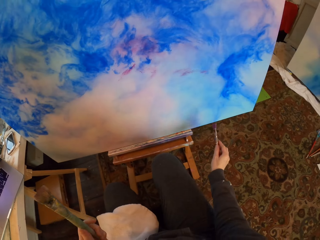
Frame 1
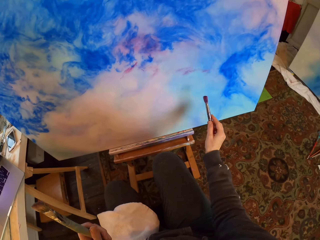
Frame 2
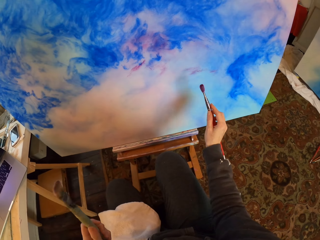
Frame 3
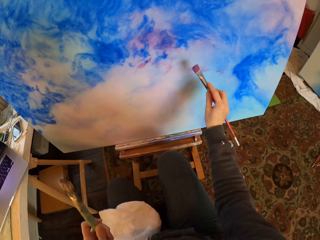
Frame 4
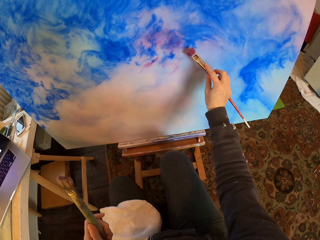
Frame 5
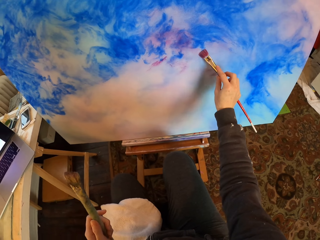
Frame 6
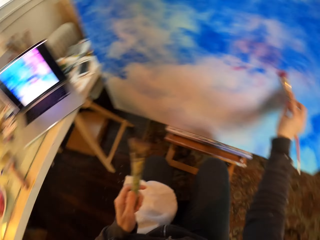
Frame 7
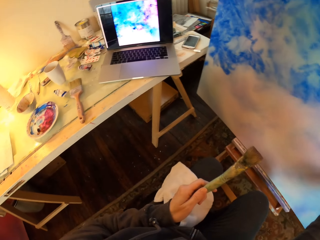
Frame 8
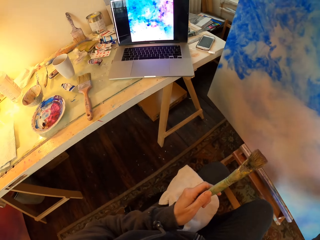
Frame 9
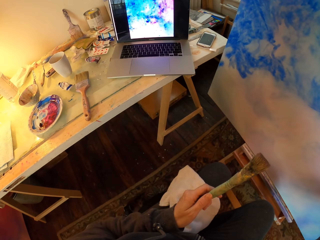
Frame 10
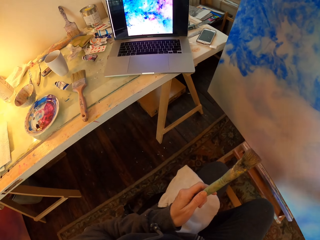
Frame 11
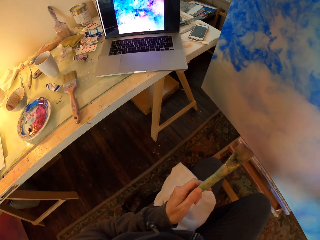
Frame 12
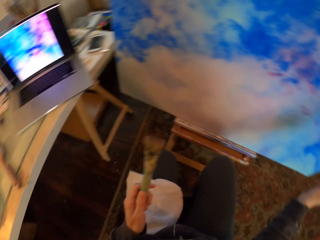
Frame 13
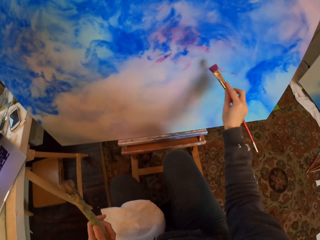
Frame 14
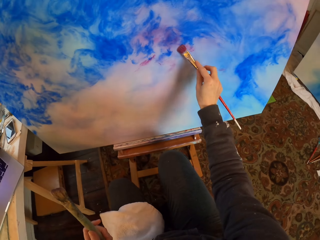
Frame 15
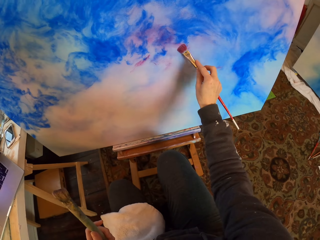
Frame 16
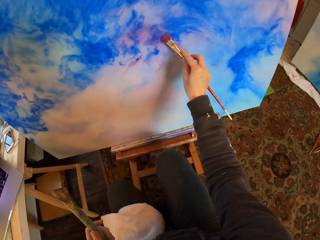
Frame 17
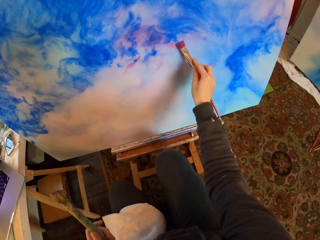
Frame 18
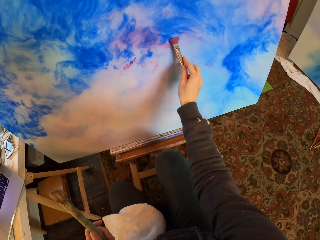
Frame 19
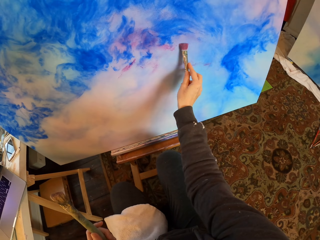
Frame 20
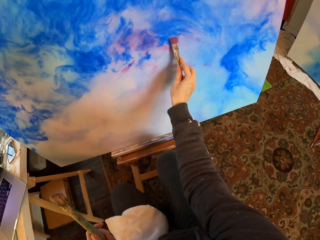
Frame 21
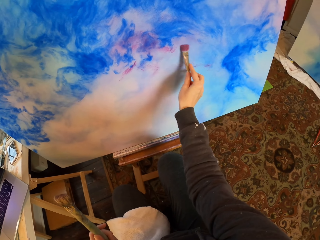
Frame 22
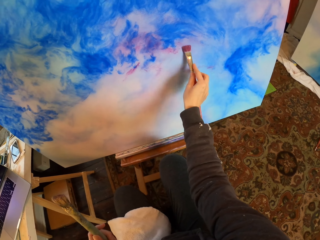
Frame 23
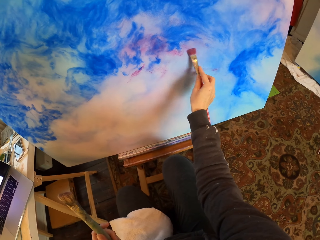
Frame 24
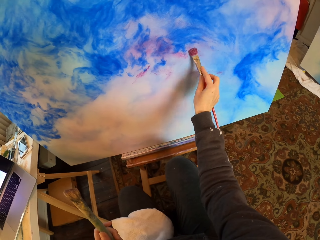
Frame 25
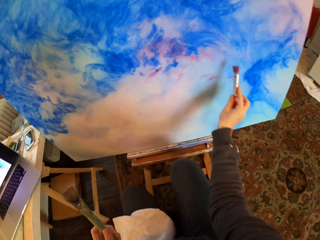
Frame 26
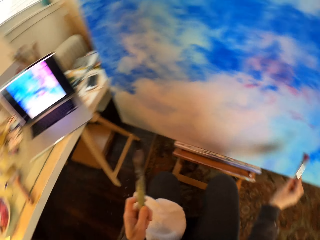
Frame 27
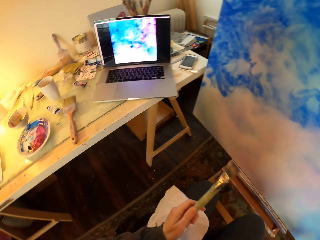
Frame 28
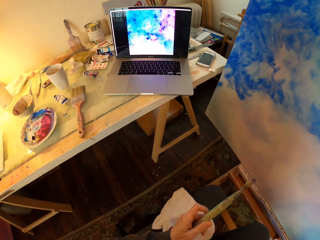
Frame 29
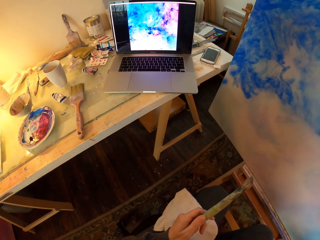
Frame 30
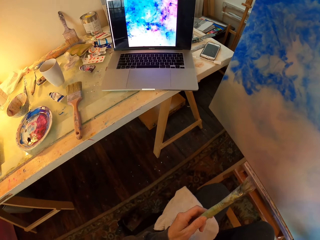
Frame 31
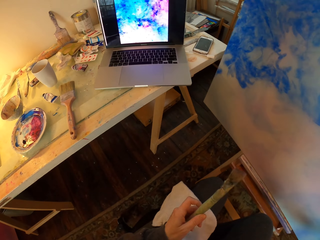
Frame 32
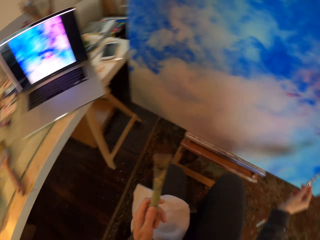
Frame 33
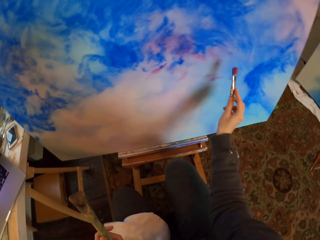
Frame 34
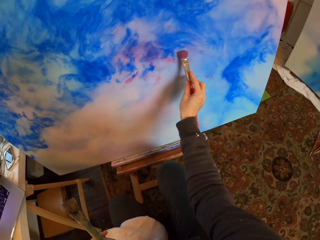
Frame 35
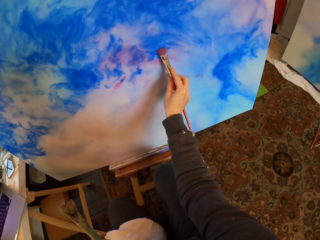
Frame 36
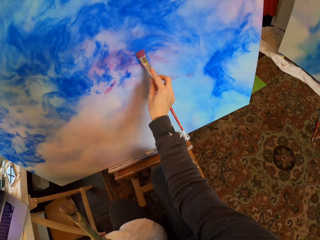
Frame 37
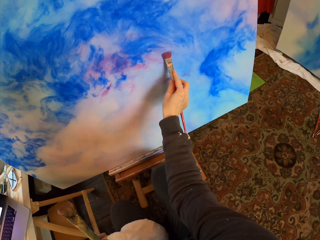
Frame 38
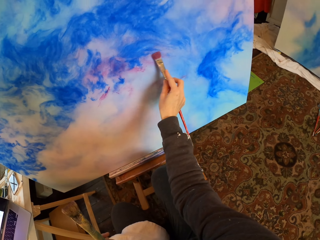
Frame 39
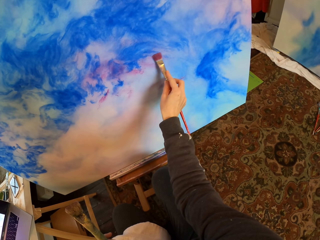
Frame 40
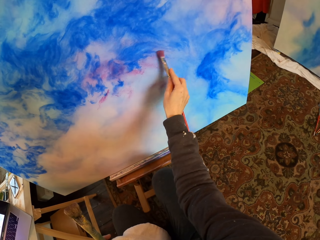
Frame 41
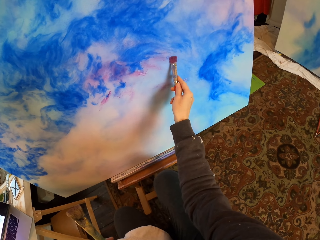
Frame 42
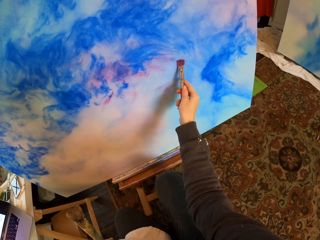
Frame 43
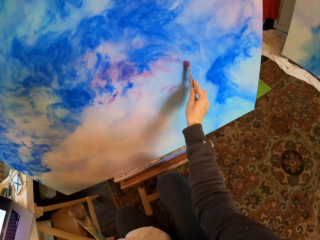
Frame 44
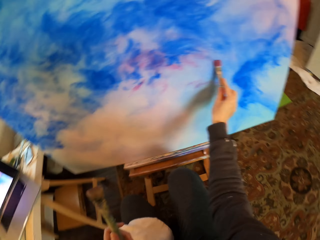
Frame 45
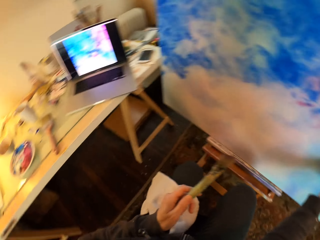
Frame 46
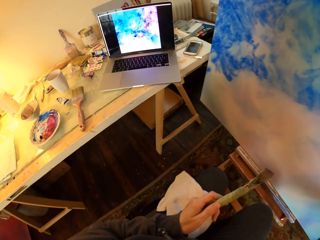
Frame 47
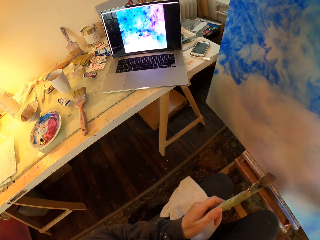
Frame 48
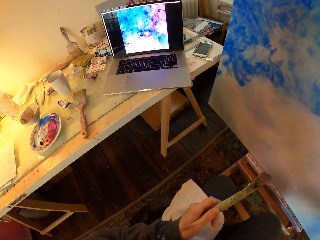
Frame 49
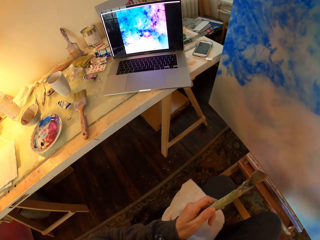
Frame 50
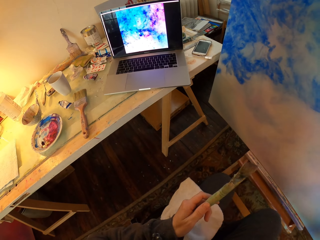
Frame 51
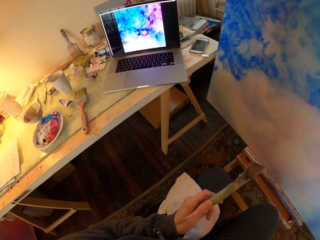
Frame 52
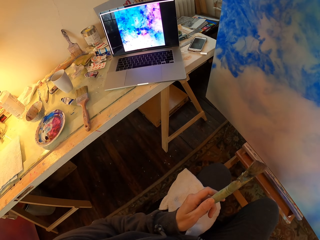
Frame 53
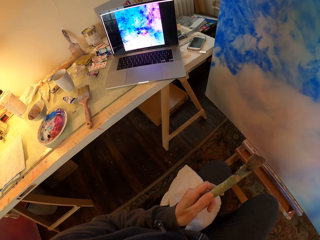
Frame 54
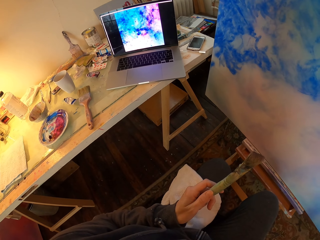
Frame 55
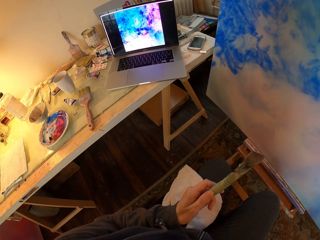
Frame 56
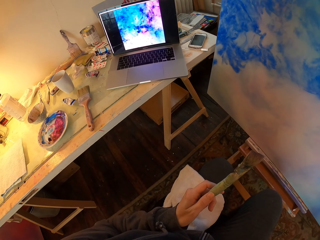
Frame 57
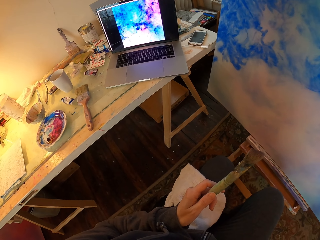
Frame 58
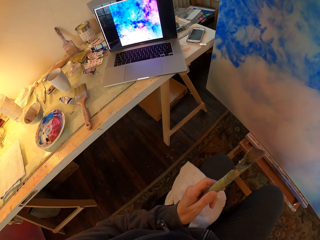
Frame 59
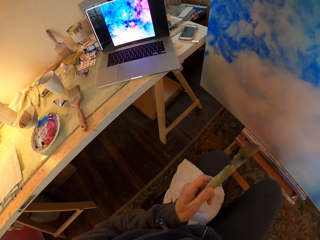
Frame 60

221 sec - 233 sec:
The camera wearer draws on the board. They look at the painting in the laptop. They draw on the board. They look at the painting in the laptop. They draw on the board. They look at the painting in the laptop.

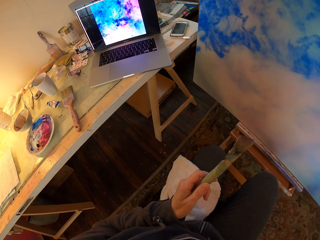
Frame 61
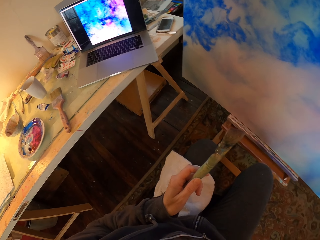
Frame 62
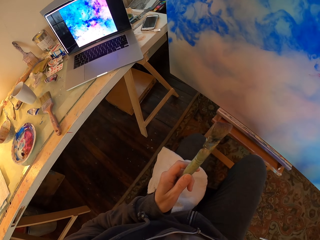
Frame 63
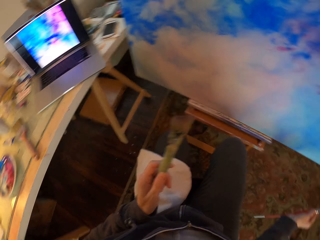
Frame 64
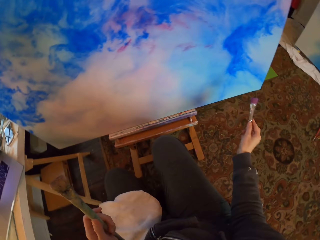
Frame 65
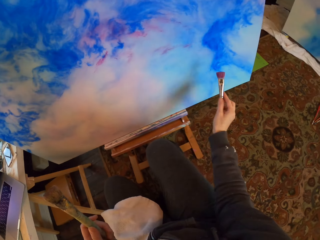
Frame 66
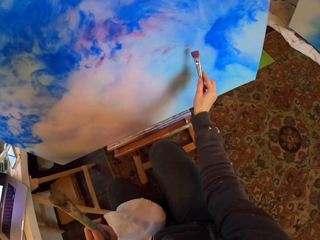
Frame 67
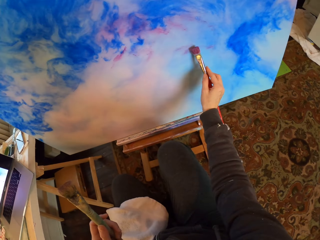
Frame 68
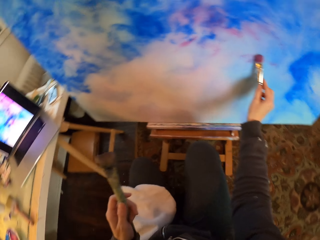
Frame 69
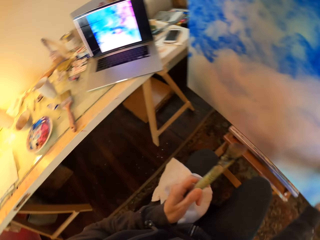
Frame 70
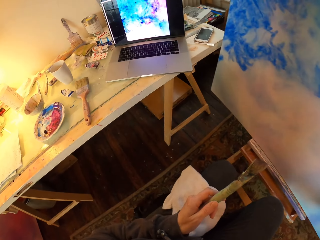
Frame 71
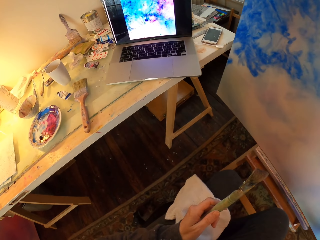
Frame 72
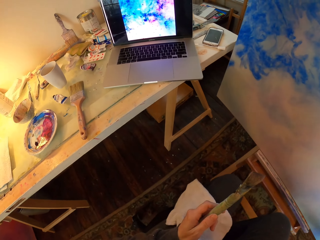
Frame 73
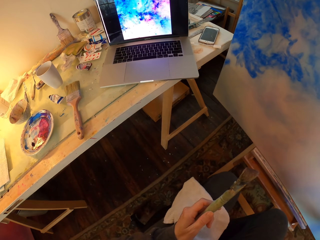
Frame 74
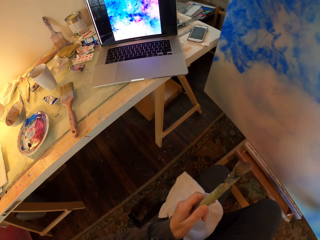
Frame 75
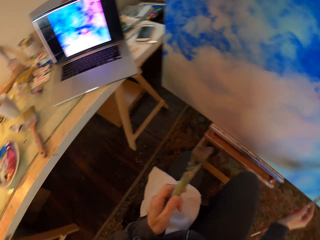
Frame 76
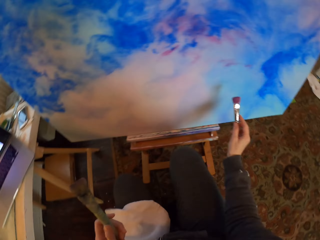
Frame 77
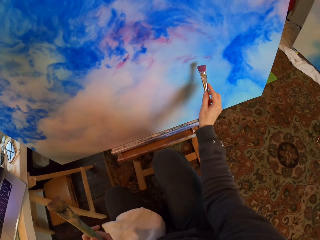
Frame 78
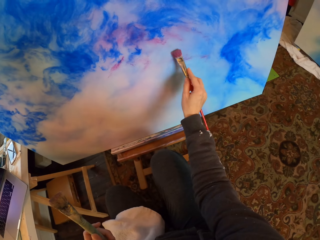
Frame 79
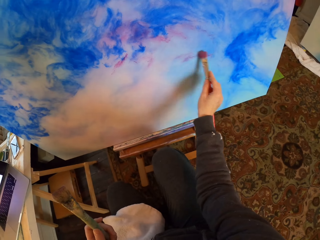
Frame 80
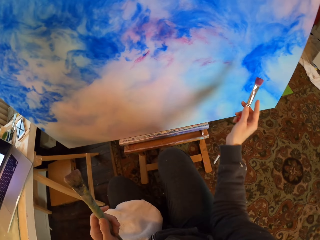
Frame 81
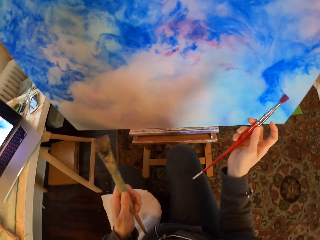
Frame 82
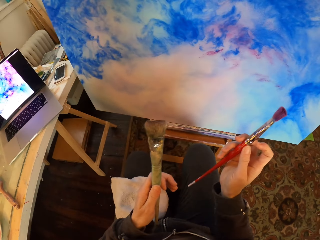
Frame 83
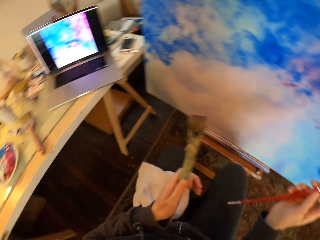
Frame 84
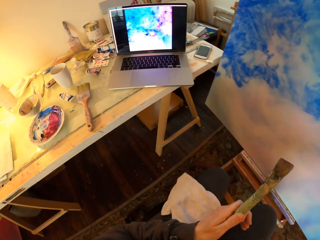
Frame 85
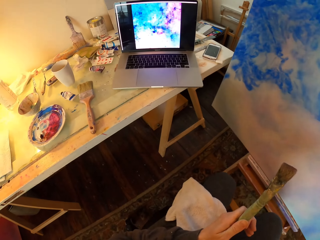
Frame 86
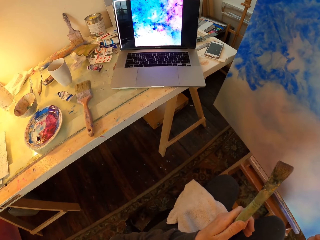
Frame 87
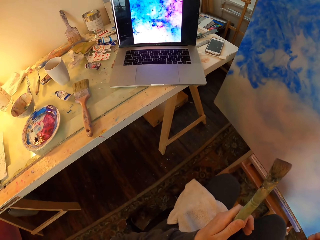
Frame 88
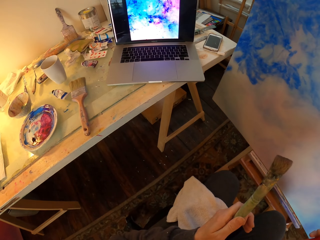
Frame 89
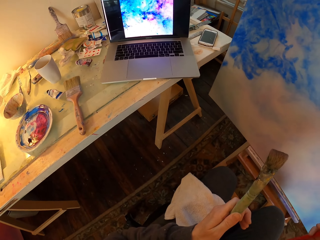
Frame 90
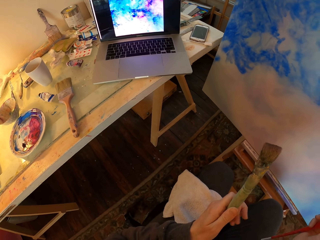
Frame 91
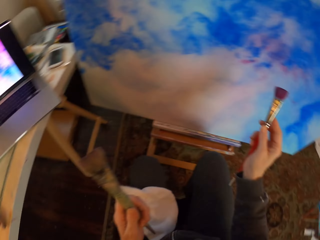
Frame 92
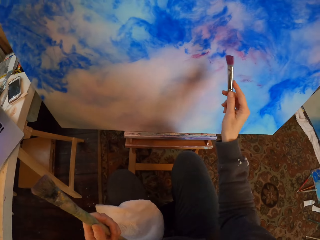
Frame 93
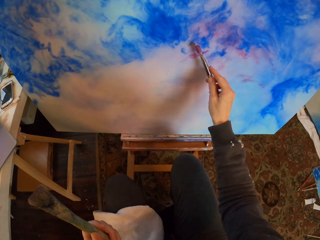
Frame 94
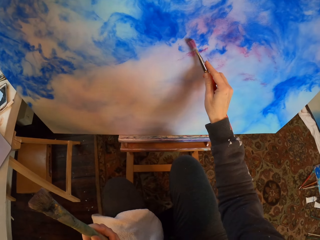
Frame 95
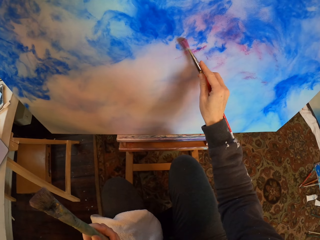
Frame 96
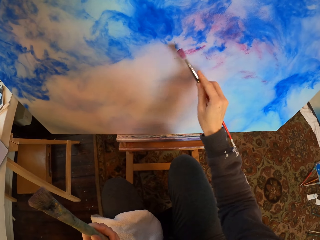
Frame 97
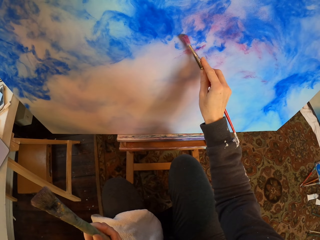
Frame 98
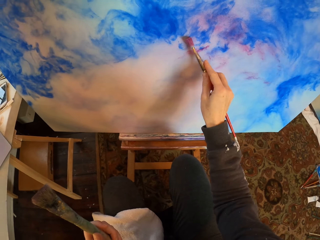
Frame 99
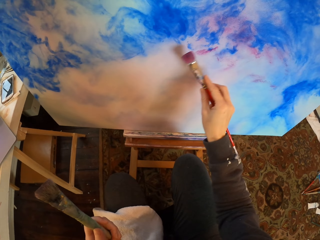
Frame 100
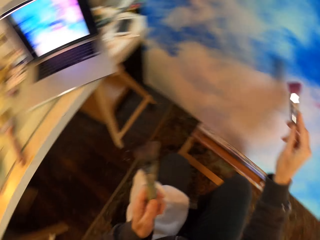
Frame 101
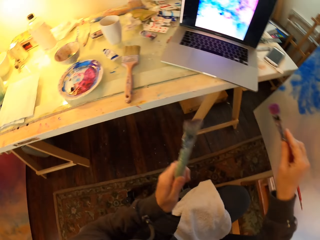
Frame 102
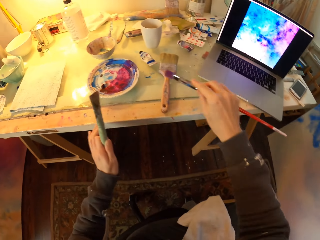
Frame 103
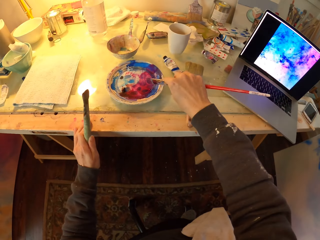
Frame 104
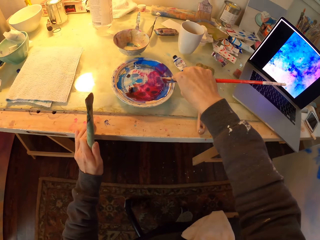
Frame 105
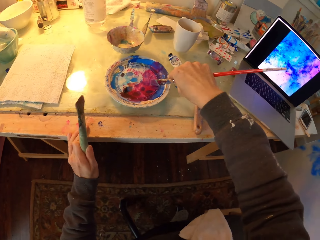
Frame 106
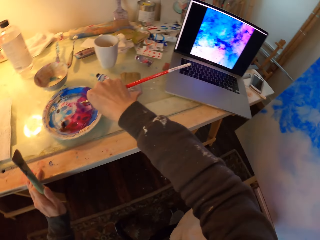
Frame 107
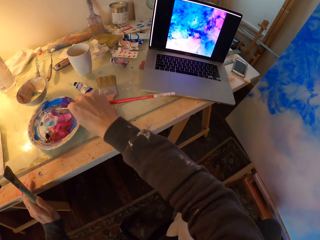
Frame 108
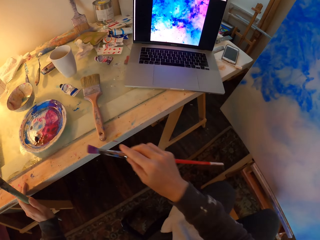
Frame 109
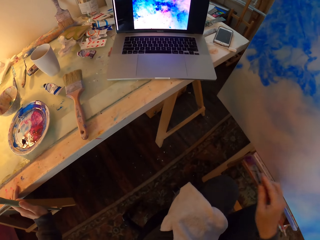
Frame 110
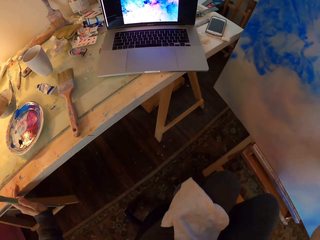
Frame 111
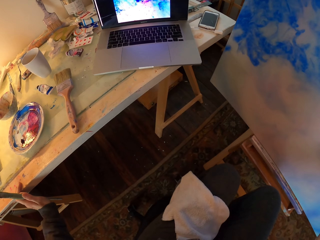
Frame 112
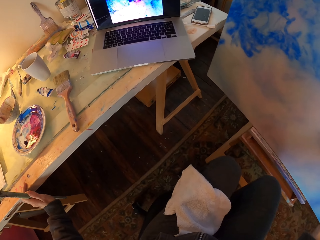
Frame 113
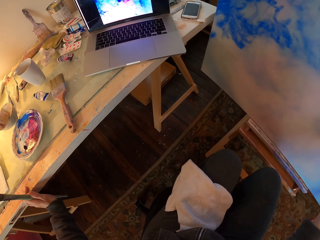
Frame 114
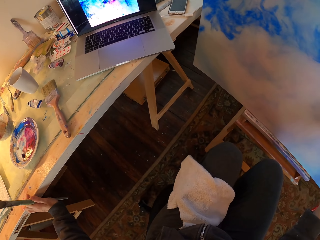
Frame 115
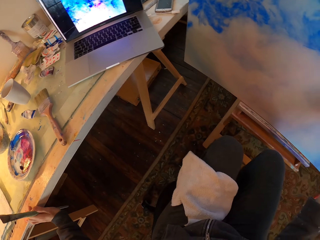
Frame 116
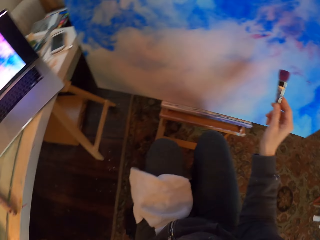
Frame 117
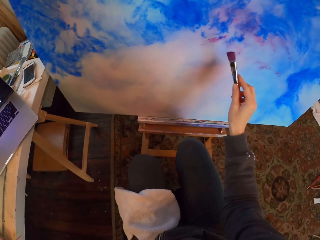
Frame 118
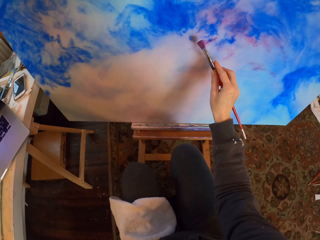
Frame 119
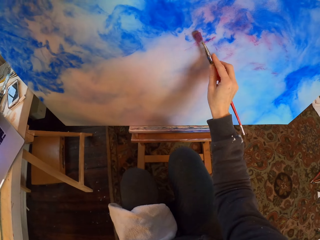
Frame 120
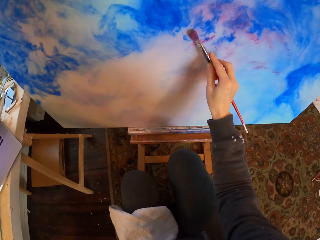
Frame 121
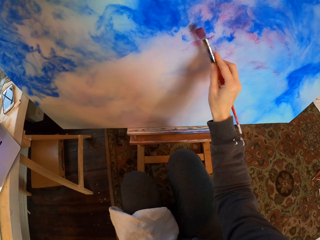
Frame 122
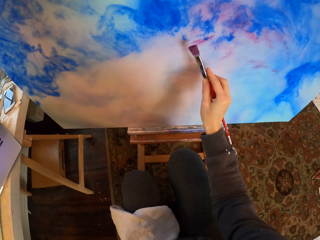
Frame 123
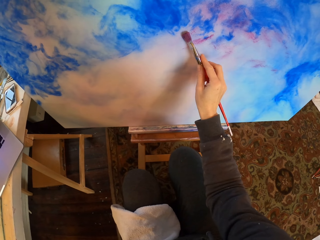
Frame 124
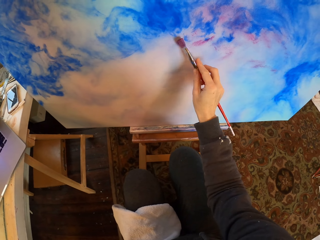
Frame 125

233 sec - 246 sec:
The camera wearer draws on the board. They look at the painting in the laptop. They draw on the board. They look at the painting in the laptop. They draw on the board. They turn. They dip the paint brush in the paint. They draw on the board.
